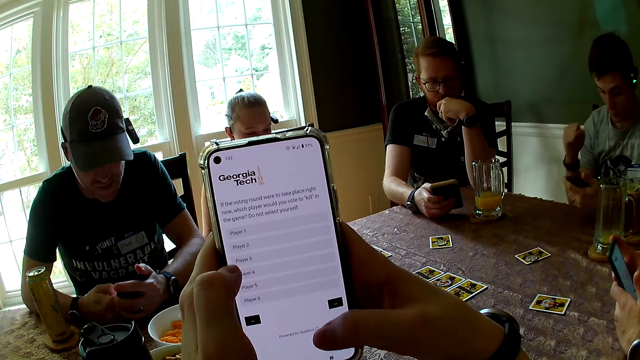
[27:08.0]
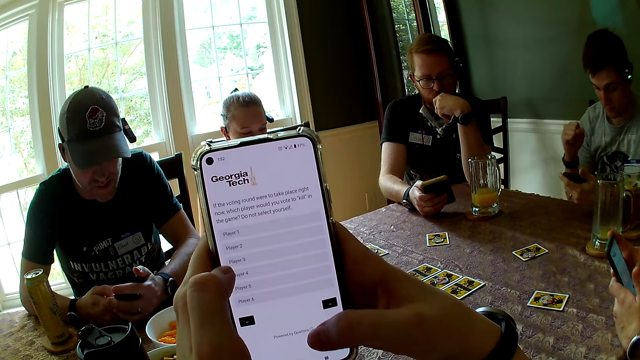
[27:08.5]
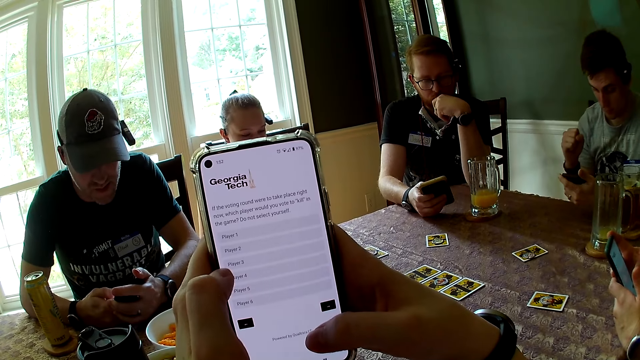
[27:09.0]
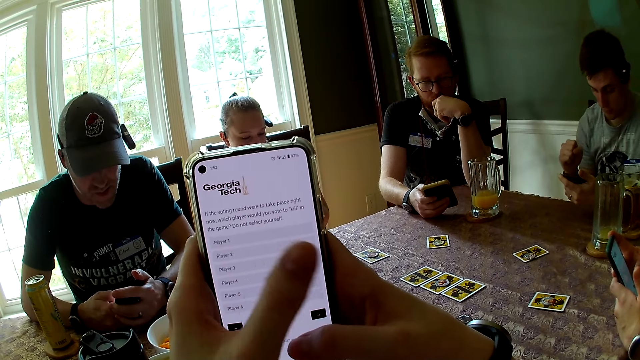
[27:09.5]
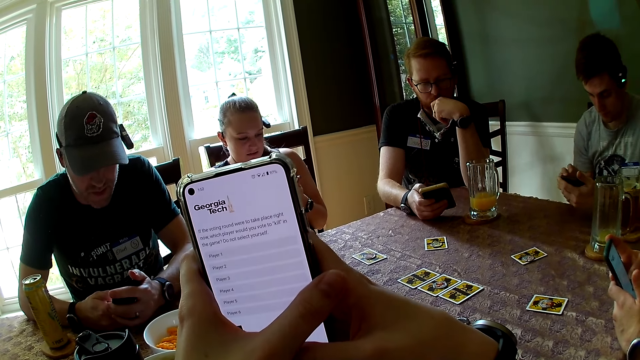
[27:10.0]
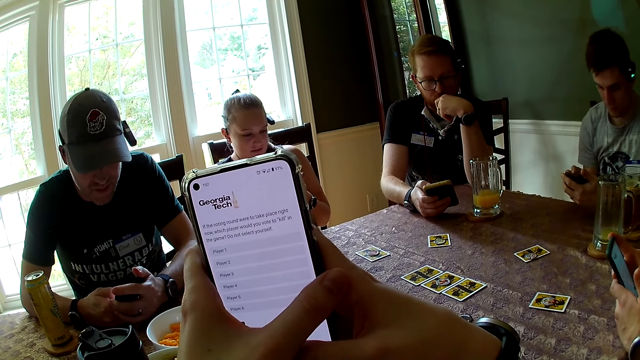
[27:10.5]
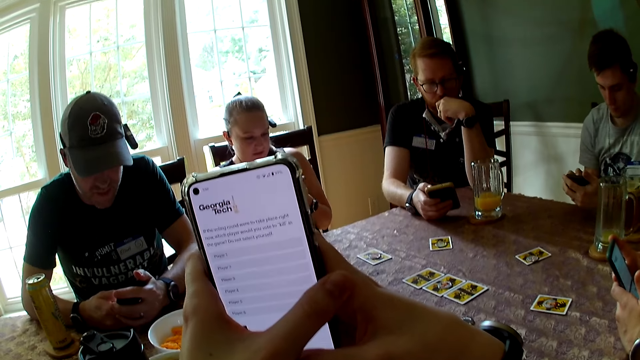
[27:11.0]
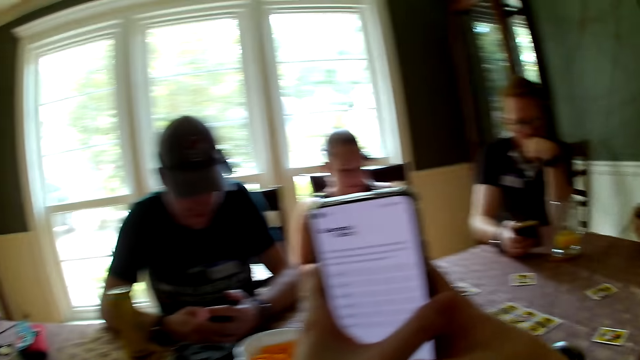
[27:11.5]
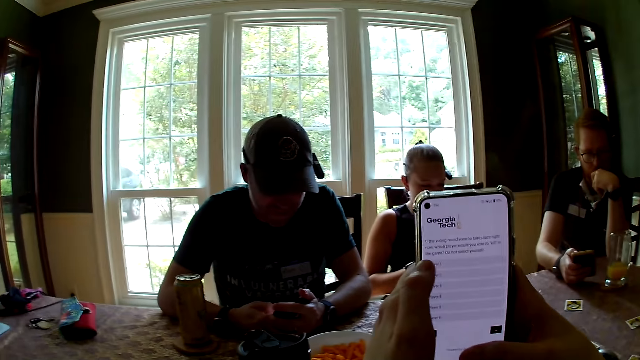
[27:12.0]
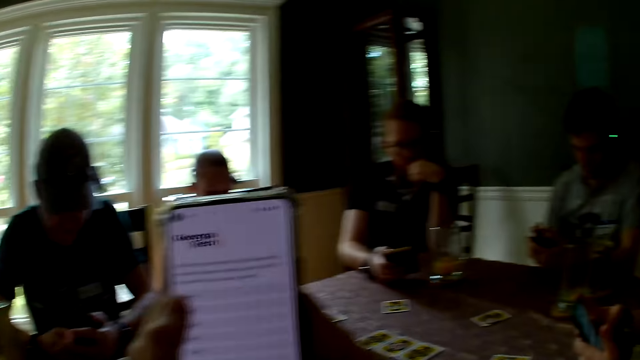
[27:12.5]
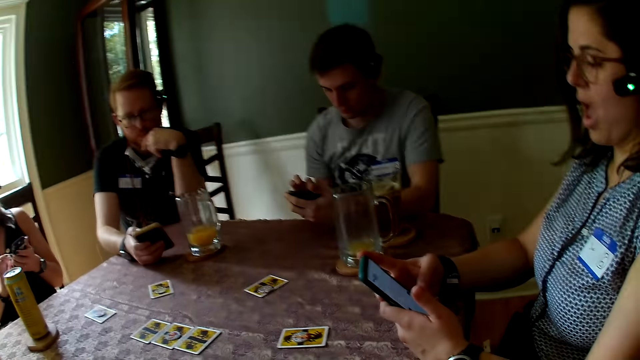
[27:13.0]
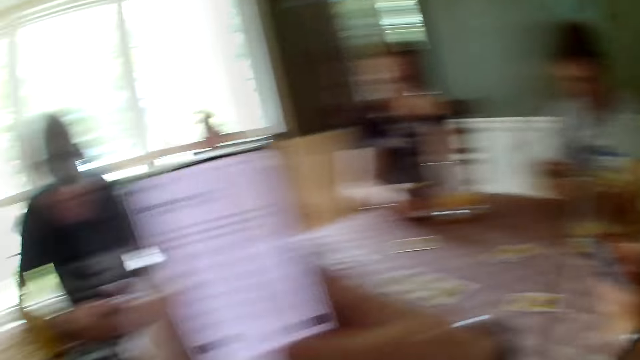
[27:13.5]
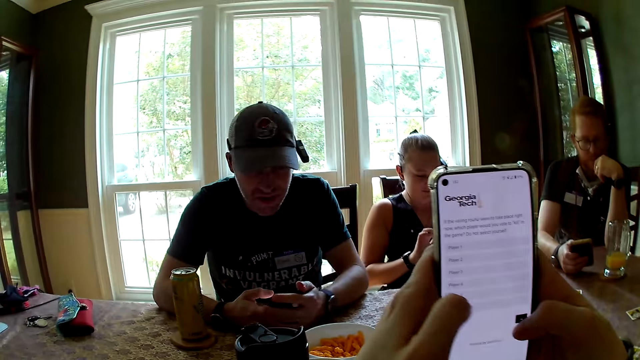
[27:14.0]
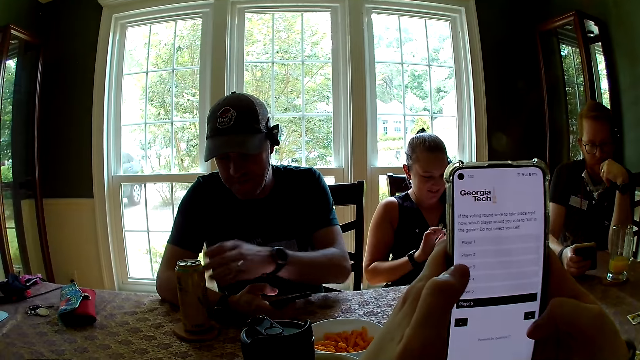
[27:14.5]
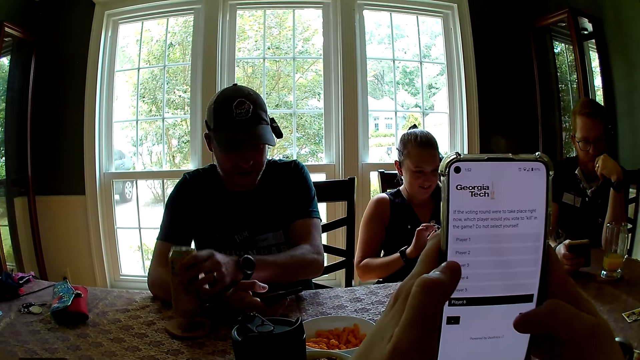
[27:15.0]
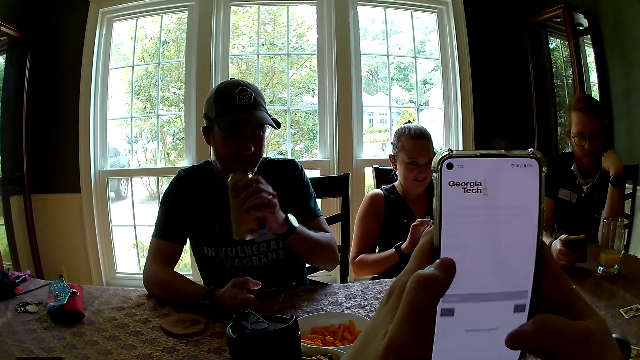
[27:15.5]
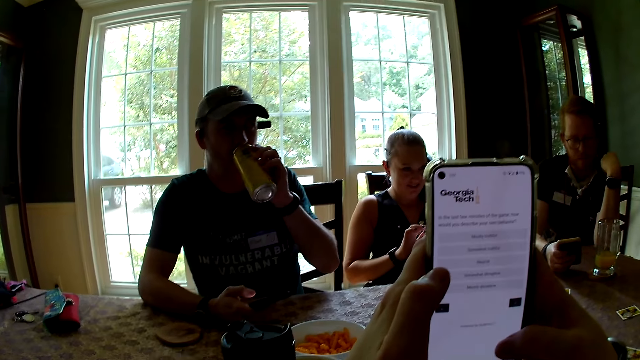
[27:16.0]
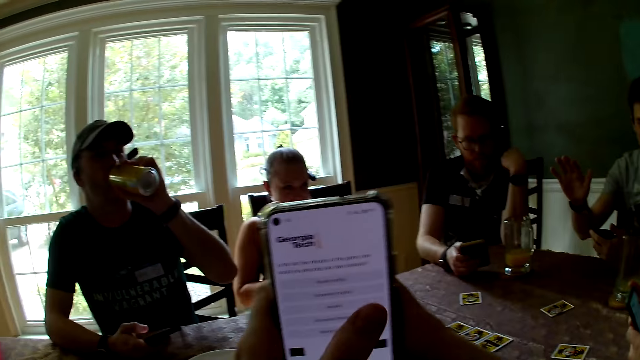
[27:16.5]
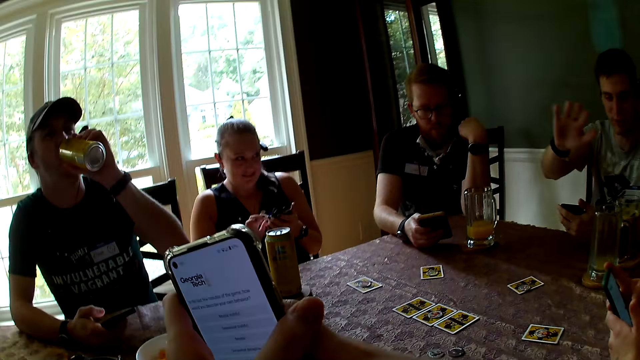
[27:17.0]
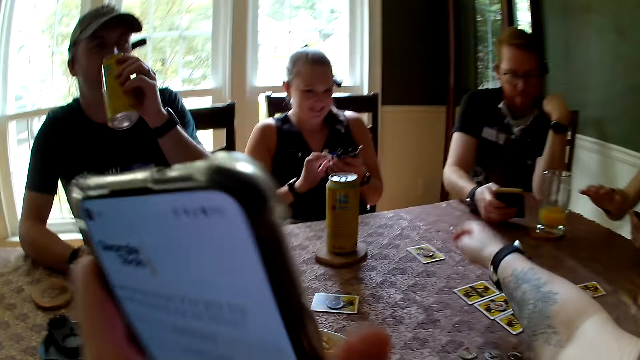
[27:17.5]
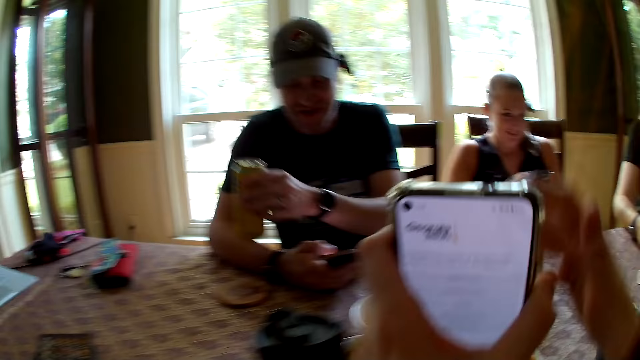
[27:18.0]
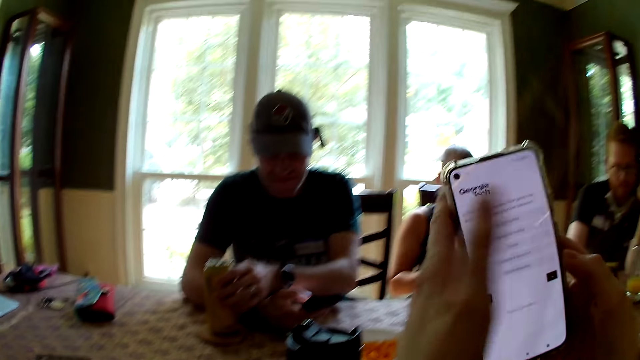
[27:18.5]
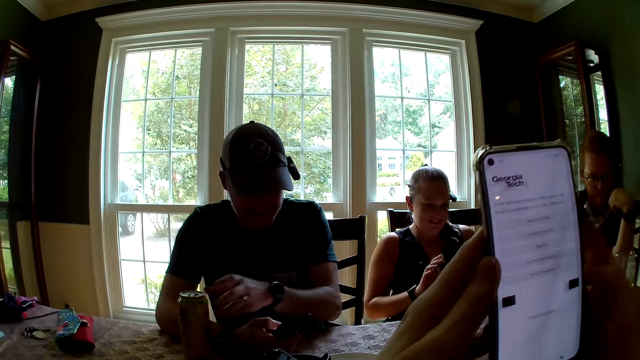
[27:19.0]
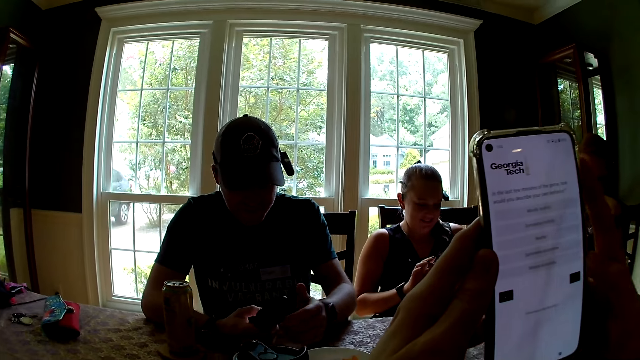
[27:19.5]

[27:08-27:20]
A person moves the right hand. The camera wearer holds the phone. She whispers to herself. A woman screams. A man carries a can of juice from the table with his left hand. The camera wearer presses the phone with both hands. Another woman converses with the man, another man, a third woman, a third man and the camera wearer. The third man drinks from the can in his left hand. The first man interacts with the camera wearer. The camera wearer interacts with the second woman. She stretches her right hand over the table. She pulls back her right hand from the table. She interacts with the first man. The third man drops the can on the coaster on the table with his left hand.

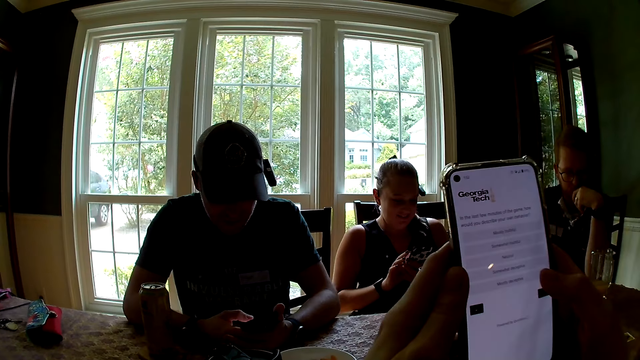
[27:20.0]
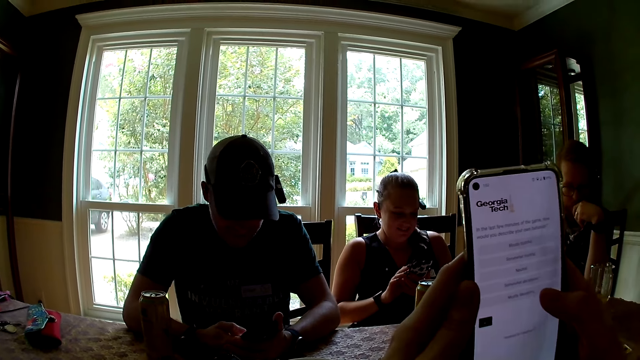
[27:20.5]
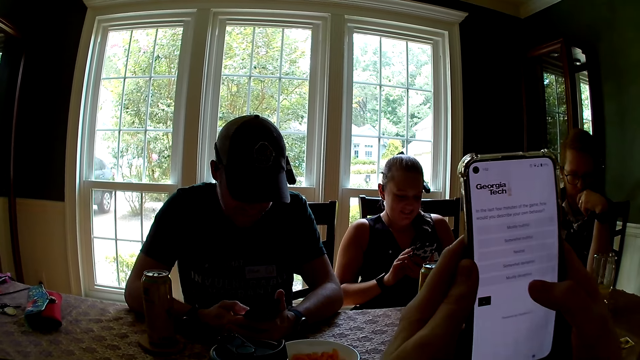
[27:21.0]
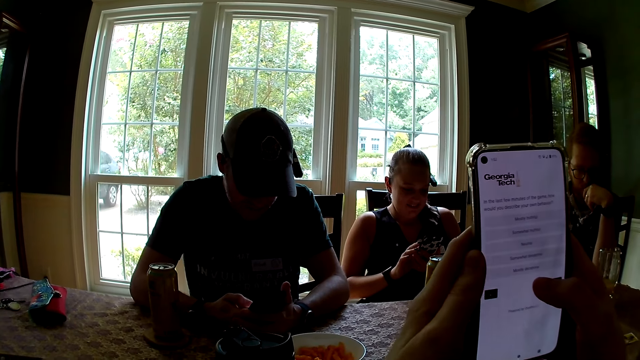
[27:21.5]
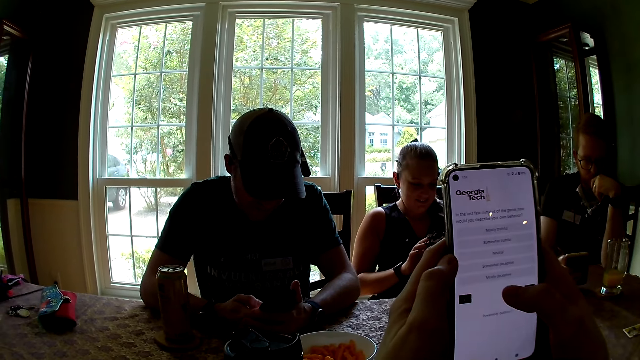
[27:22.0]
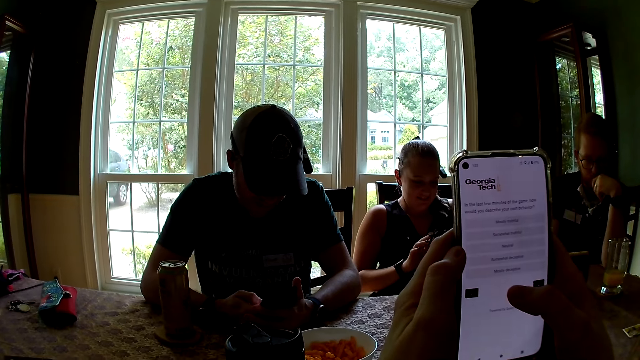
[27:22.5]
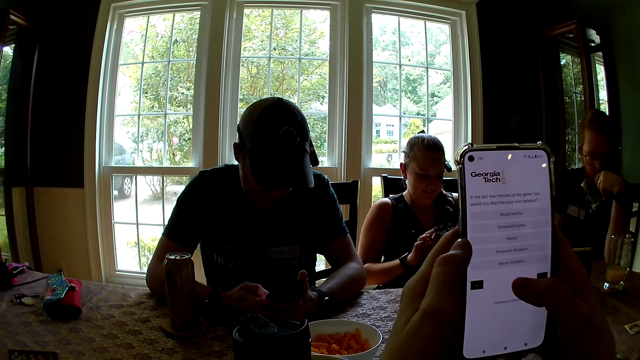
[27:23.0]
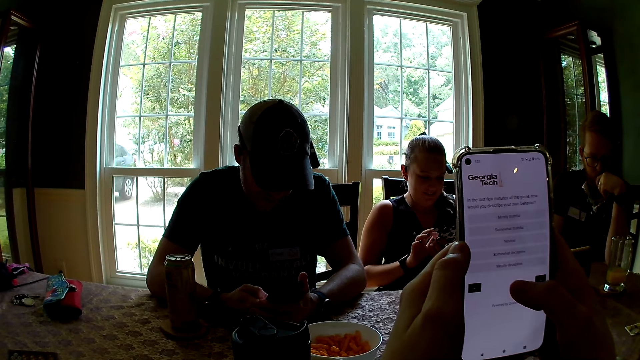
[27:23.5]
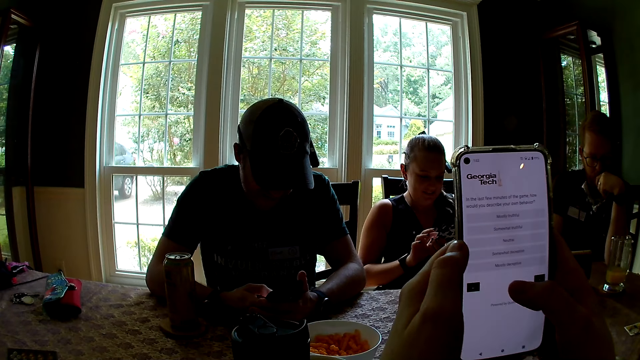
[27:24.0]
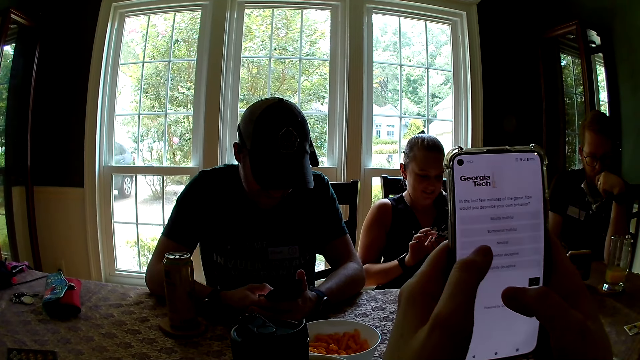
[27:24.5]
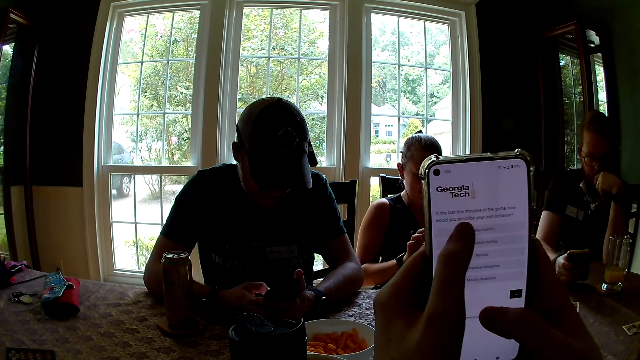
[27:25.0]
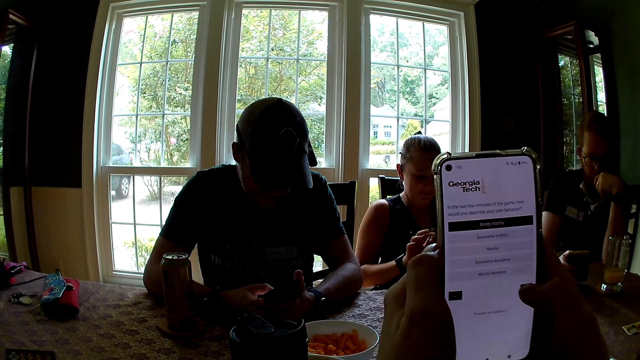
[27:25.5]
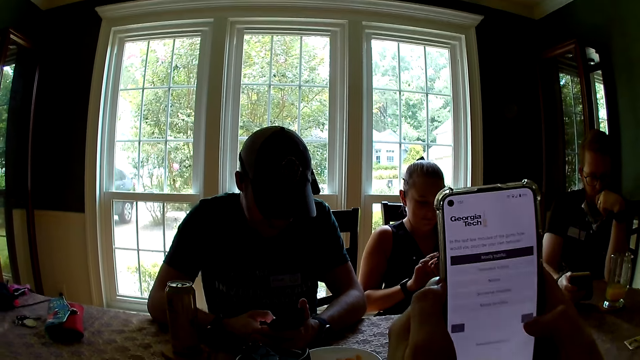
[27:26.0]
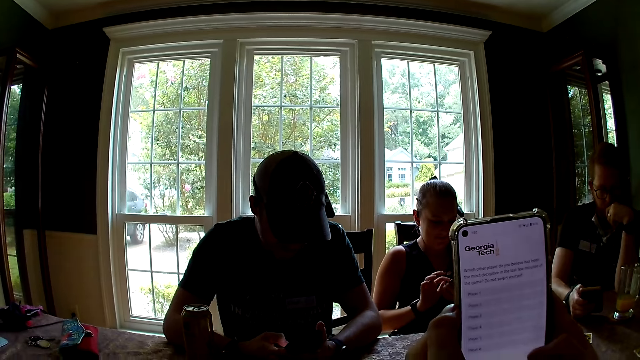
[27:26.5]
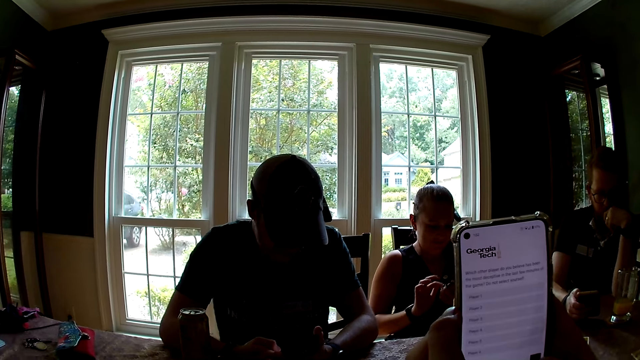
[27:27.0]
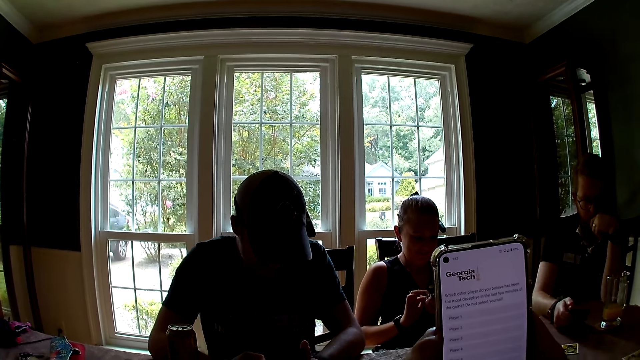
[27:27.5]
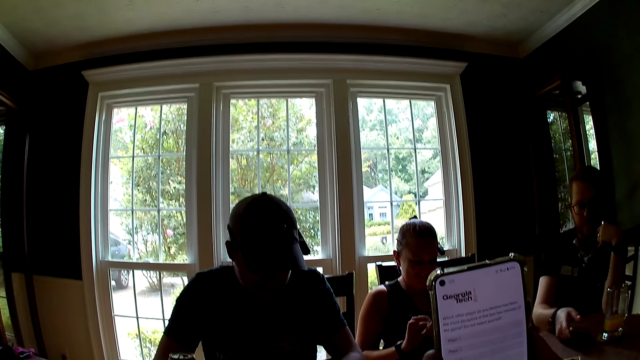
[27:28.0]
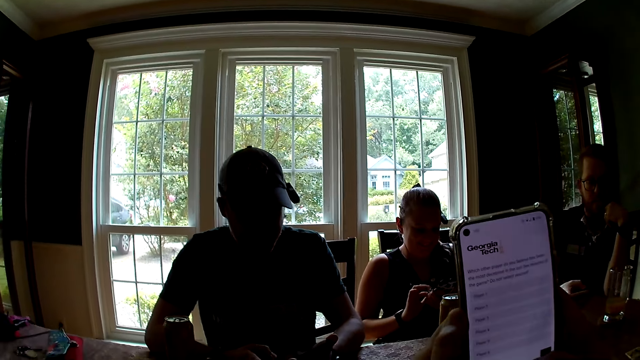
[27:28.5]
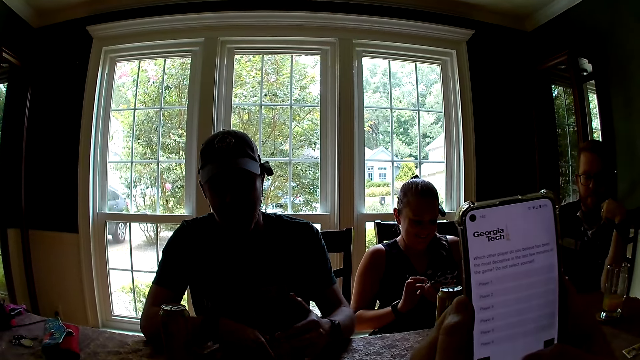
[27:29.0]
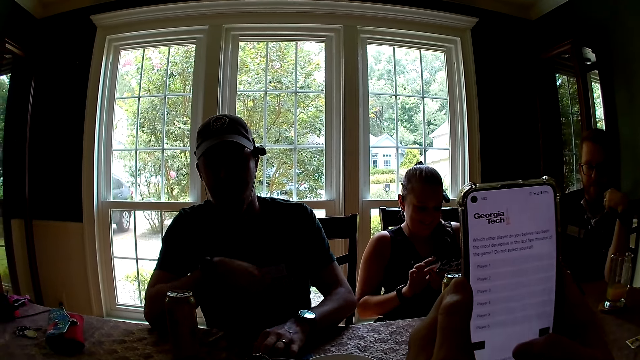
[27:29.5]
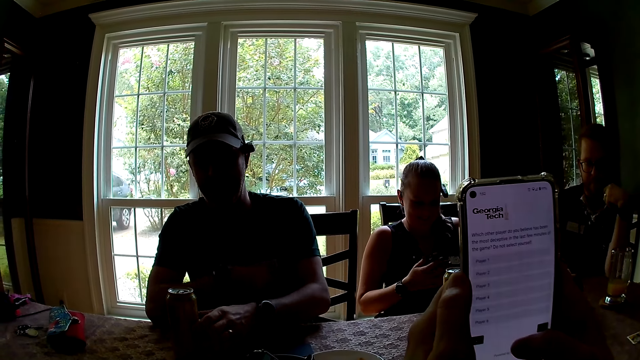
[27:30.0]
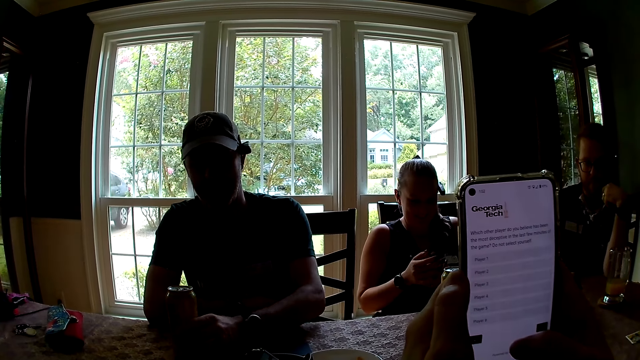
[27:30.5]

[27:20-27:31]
A man holds the phone with both hands and presses the phone with his right hand. Another man interacts with the camera wearer. The camera wearer presses the phone with both hands. The first man places the phone on the table with his left hand. A third man converses with a woman, the second man, another woman, the first man and the camera wearer.
